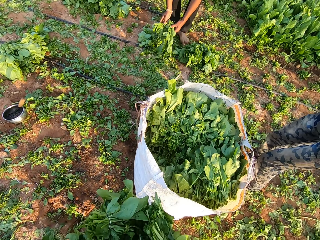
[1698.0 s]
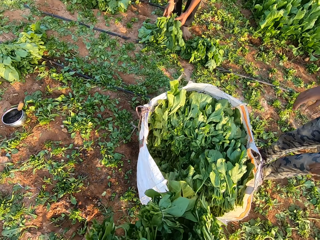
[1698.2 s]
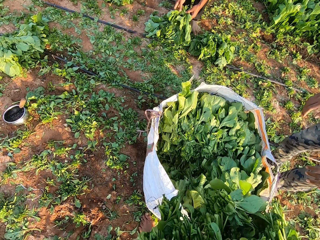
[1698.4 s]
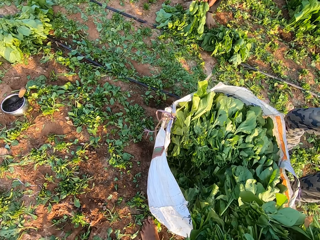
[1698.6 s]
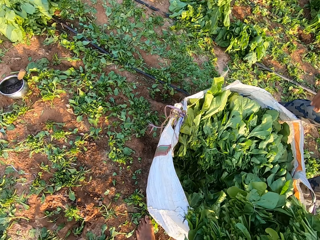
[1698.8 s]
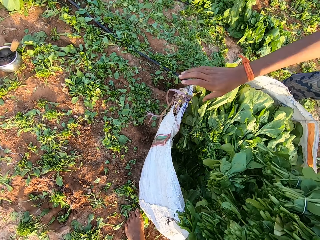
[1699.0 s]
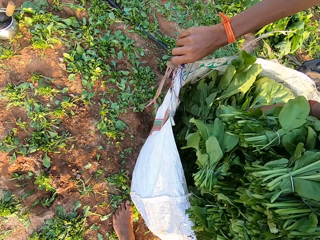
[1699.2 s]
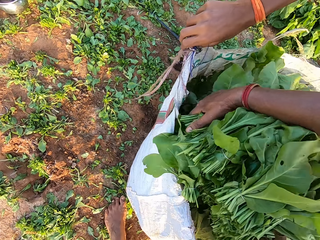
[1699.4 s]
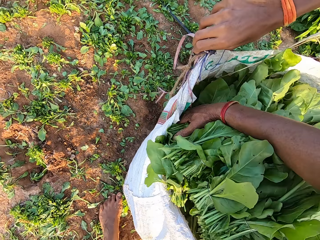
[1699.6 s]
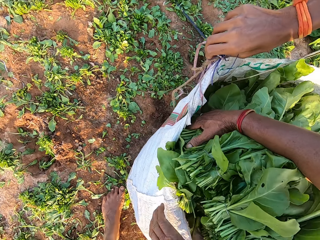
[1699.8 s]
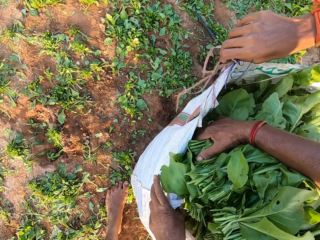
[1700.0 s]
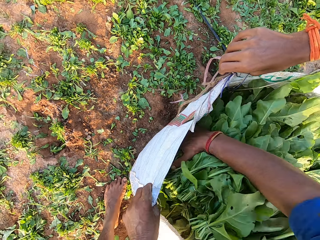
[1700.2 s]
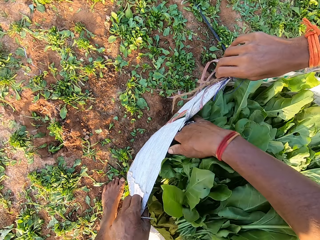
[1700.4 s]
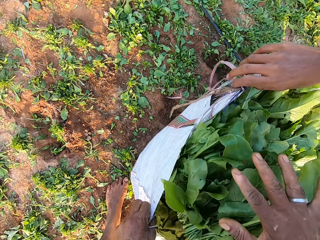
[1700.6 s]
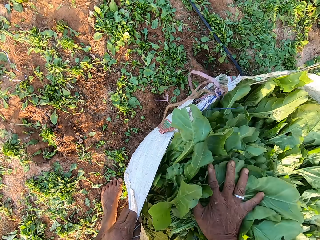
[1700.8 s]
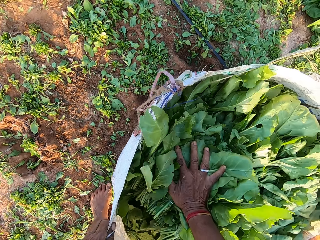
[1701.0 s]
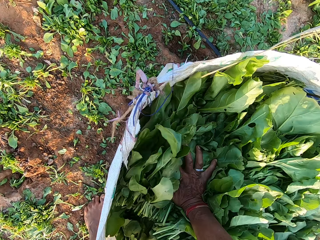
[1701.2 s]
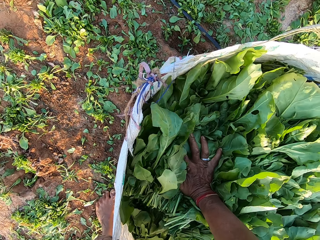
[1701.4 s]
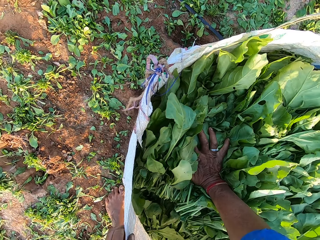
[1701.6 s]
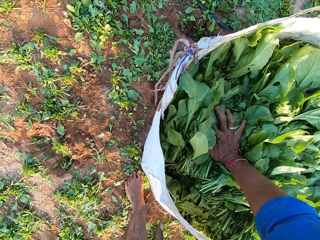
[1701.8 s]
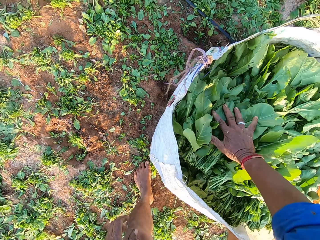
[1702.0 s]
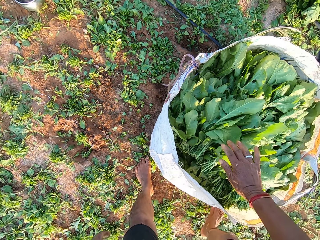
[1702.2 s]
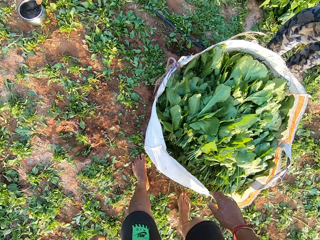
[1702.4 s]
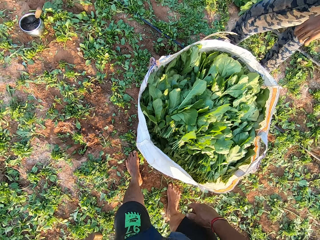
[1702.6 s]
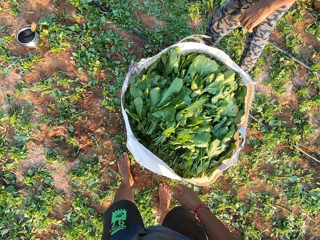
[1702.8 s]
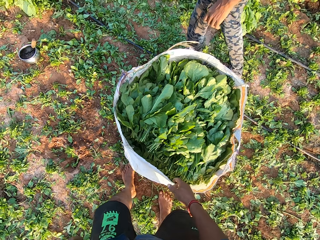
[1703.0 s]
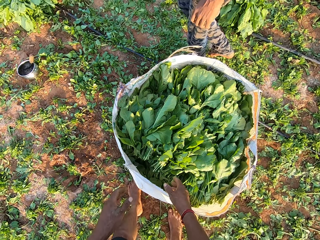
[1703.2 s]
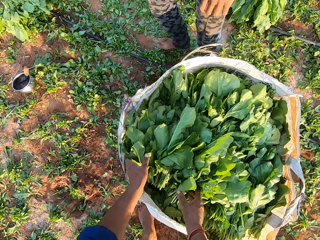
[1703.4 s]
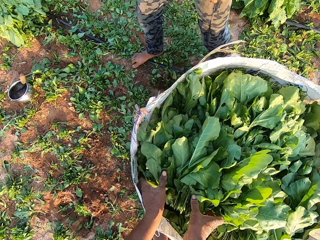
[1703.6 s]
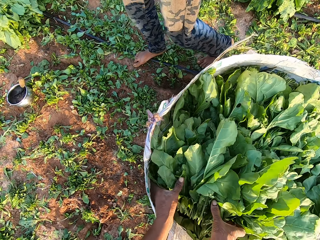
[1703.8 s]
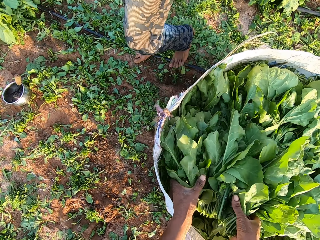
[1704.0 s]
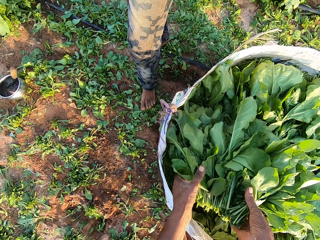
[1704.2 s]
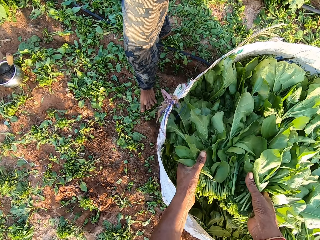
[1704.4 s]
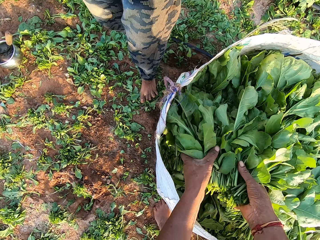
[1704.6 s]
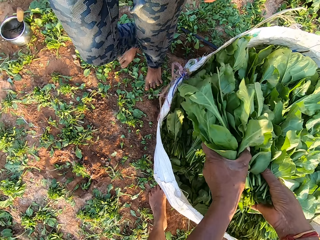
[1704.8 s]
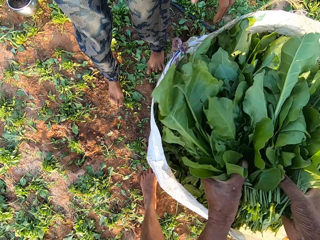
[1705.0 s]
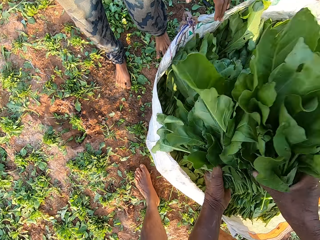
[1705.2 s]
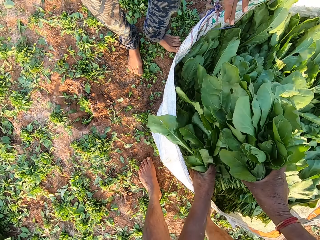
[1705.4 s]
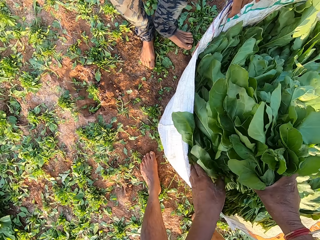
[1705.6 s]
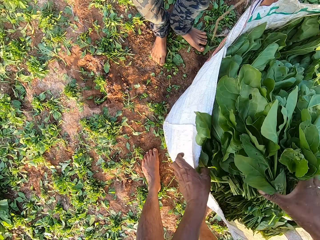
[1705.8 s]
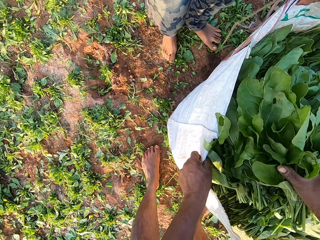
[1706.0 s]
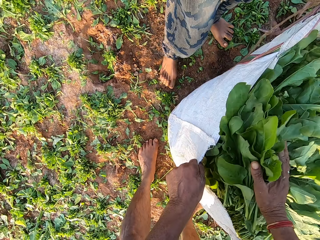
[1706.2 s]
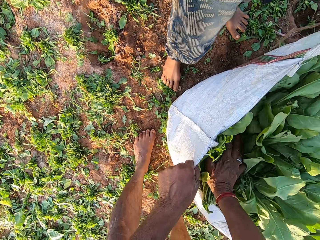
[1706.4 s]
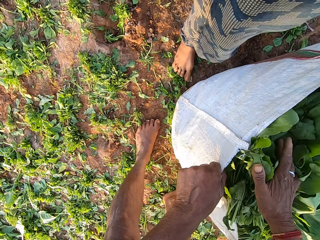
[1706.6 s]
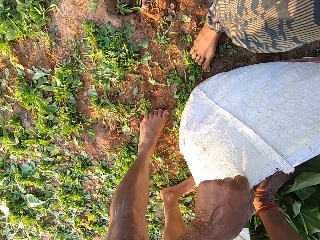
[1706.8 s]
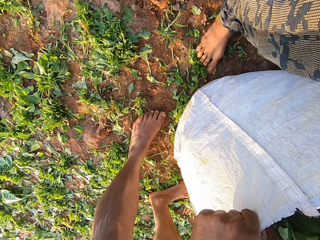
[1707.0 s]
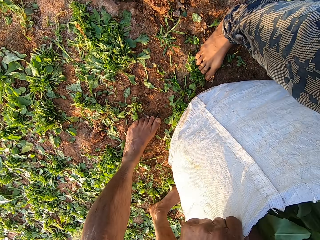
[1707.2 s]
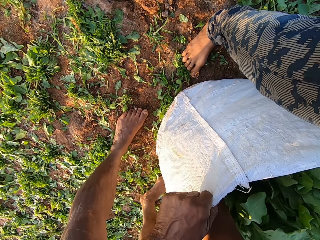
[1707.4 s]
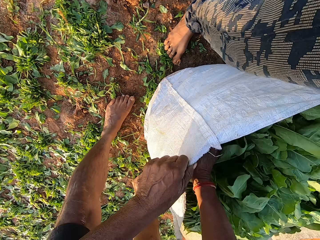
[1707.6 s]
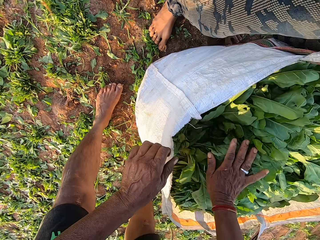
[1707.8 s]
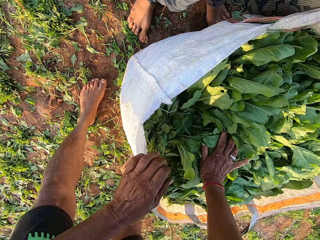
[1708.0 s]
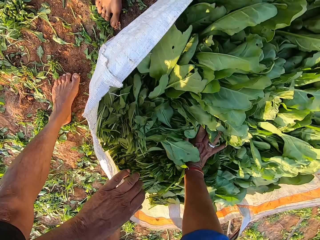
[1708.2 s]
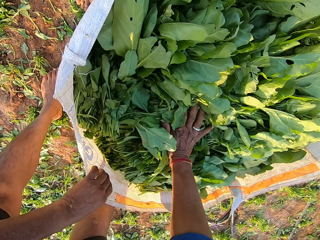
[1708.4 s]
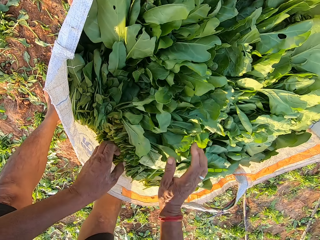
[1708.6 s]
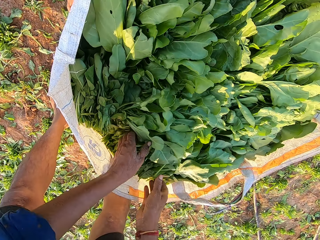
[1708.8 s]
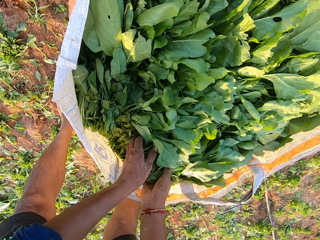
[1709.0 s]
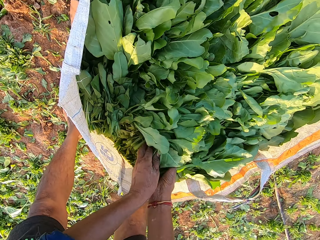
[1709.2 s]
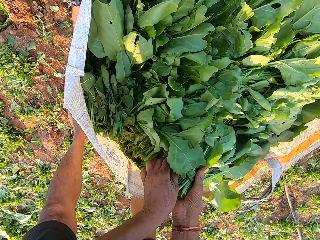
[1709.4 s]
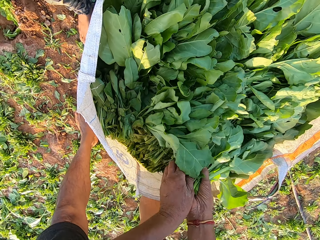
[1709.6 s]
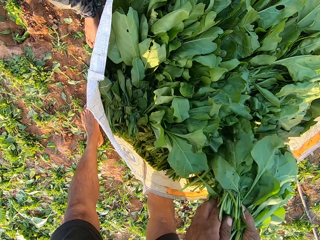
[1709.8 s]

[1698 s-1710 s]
The camera wearer walks around the farm. The man opens the sack with both hands. The camera wearer puts the leaves or spinach in the sack with both hands. He pushes the leaves into the sack with his right hand. He stares at the sack. He inspects the spinach.

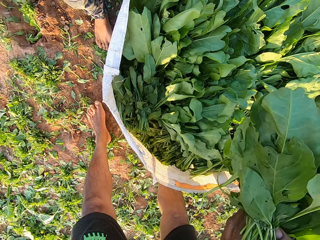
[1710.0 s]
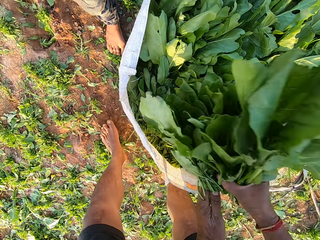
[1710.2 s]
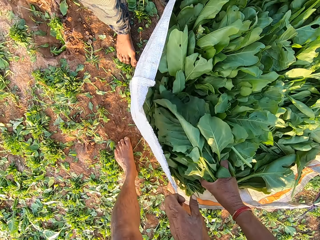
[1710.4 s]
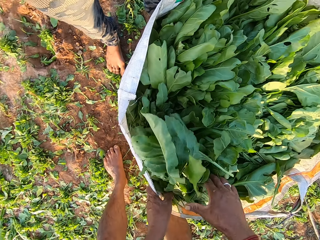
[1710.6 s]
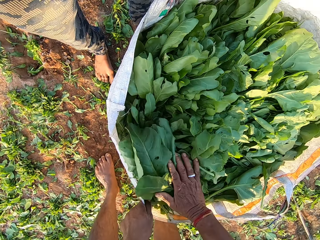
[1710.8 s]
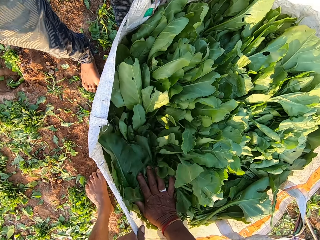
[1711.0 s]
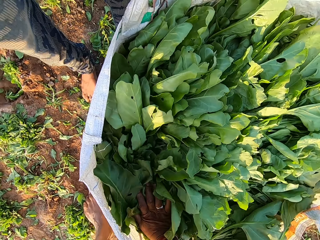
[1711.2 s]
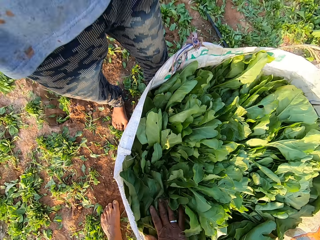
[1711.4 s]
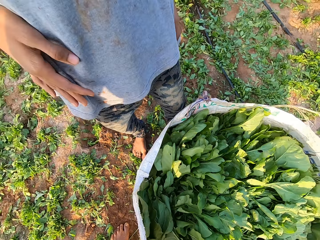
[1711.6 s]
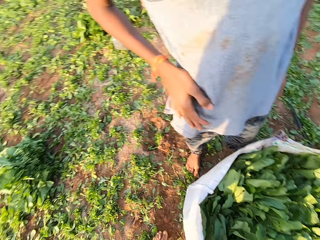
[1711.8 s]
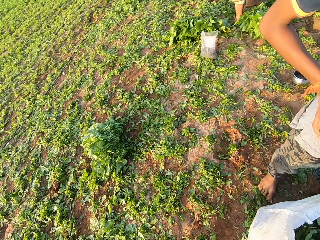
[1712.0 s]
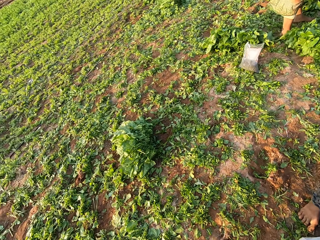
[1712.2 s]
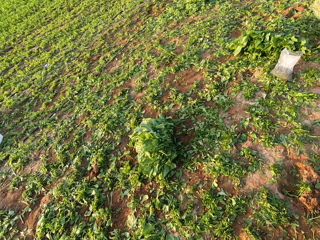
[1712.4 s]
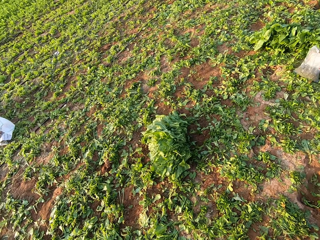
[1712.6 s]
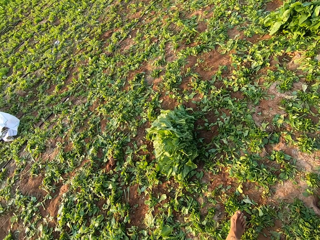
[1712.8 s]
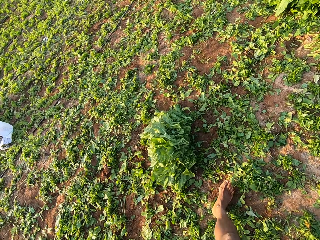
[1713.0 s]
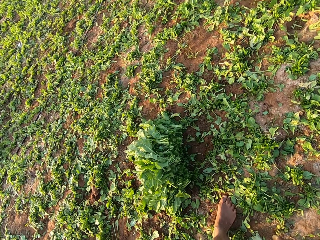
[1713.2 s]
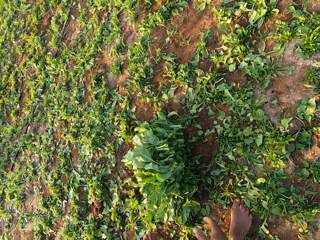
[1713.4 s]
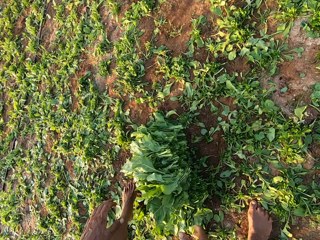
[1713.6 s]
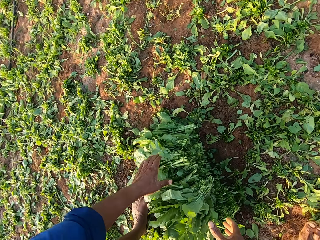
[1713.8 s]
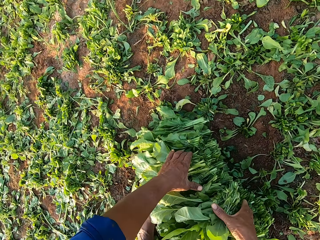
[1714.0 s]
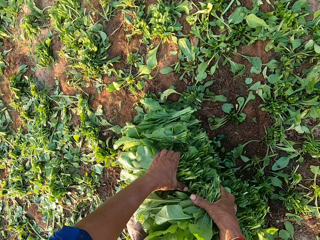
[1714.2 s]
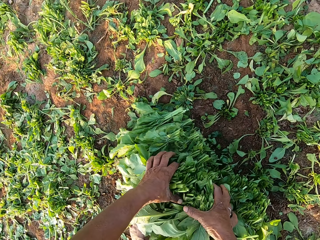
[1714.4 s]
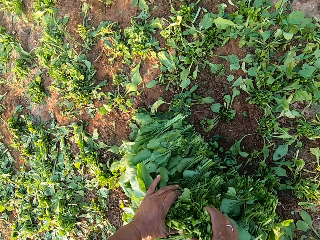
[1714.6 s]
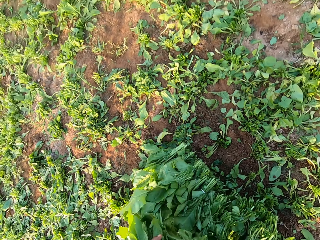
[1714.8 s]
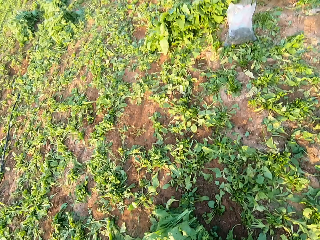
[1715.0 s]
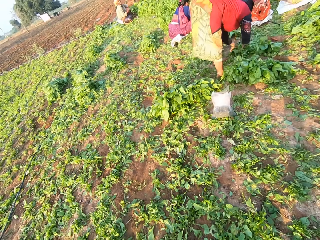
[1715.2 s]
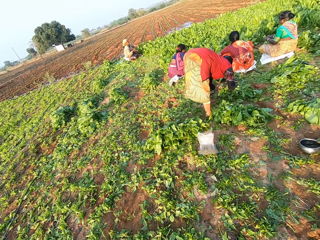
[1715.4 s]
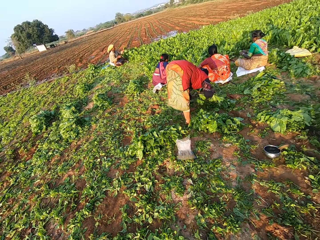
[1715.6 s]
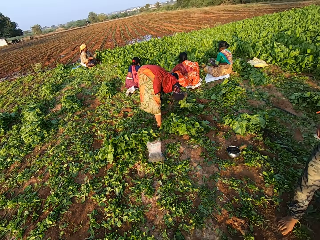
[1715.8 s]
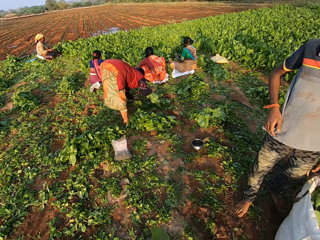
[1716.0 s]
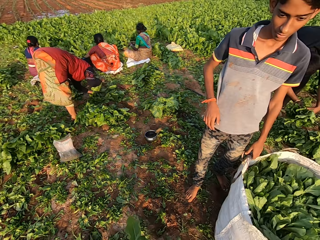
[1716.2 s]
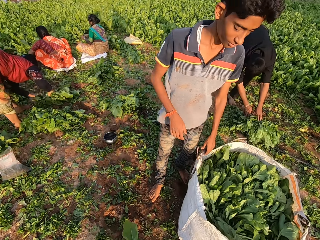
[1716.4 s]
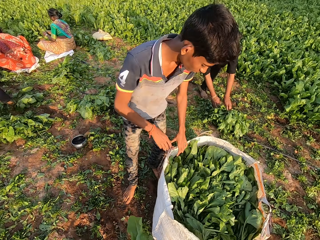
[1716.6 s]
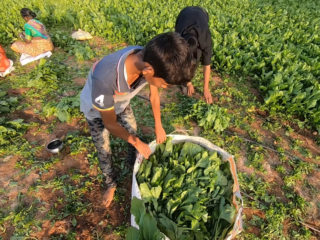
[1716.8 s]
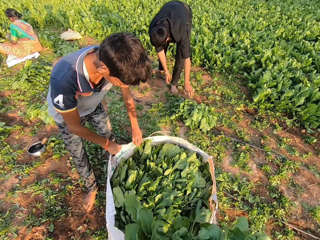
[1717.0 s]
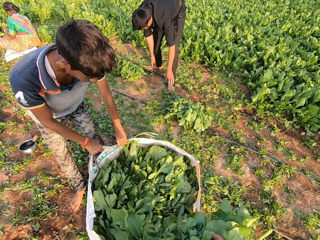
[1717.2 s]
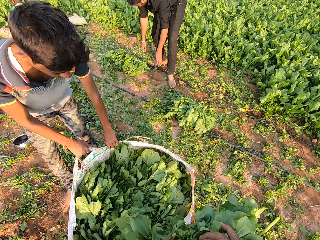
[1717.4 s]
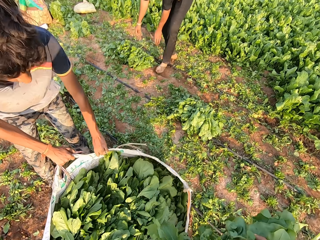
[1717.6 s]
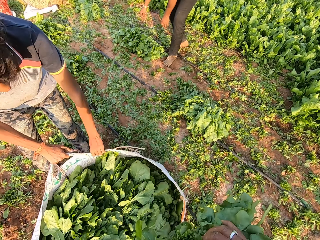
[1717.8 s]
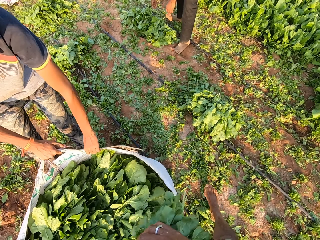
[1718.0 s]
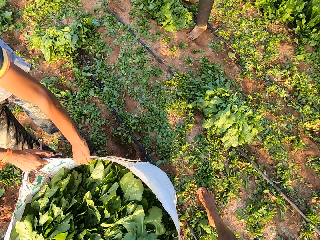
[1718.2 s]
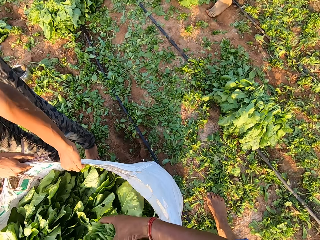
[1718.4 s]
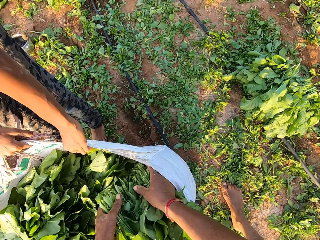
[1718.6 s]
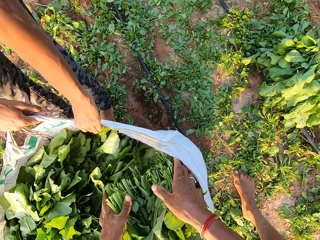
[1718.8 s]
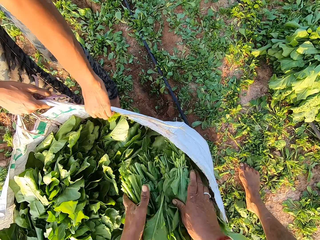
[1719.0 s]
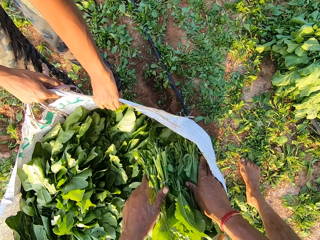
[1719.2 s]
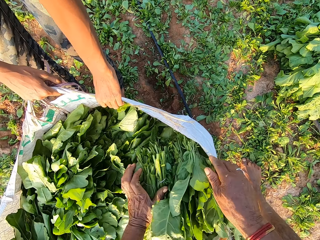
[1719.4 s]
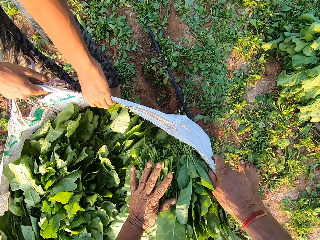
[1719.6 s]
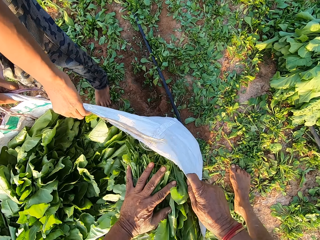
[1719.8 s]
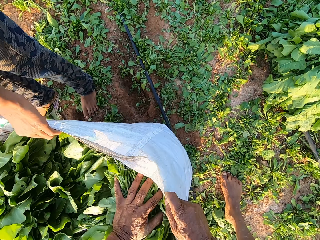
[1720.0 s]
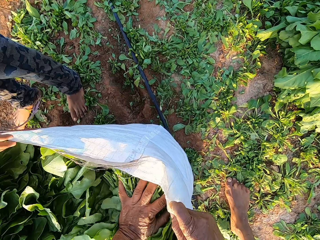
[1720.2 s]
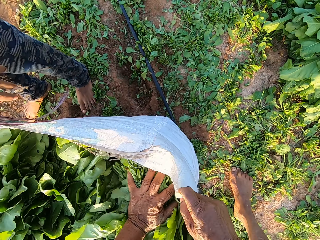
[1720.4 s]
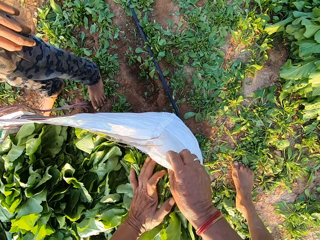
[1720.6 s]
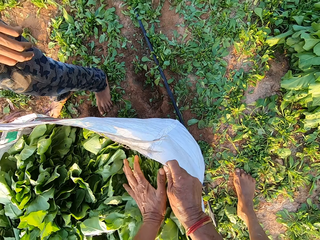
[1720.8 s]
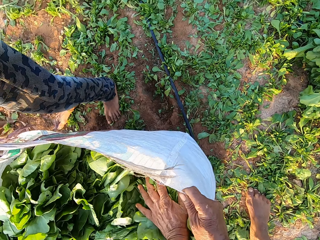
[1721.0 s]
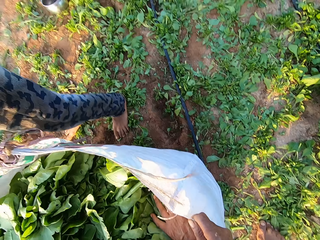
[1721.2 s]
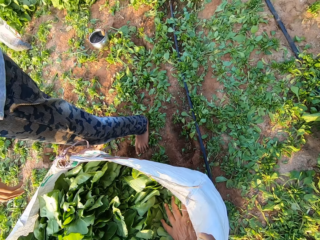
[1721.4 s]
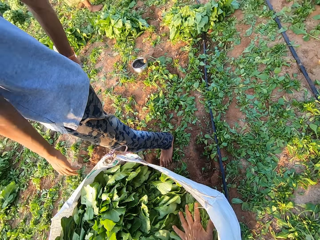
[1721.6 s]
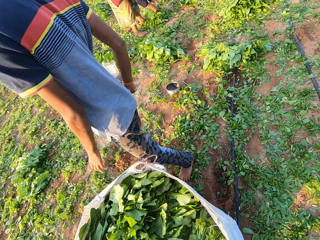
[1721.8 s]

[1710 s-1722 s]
The camera wearer walks around the farm. He picks some leaves from the ground with both hands. He looks around the farm. The man opens the sack with both hands. The camera wearer puts the leaves in the sack with both hands. He pushes the leaves into the sack with his left hand.
